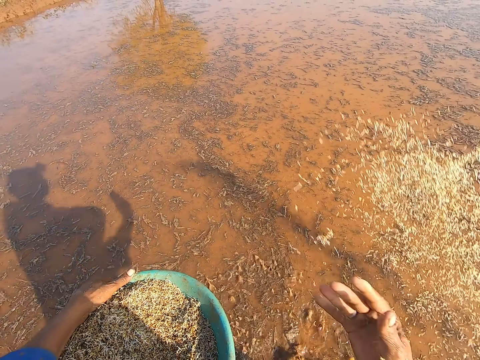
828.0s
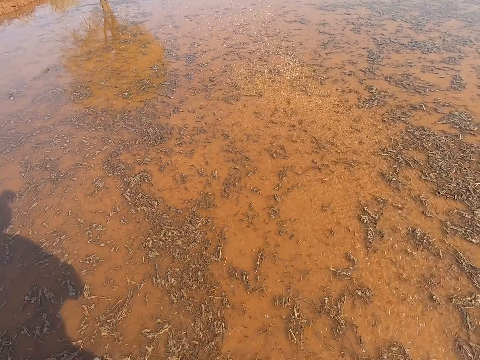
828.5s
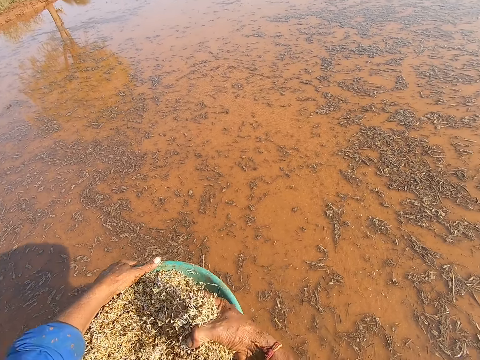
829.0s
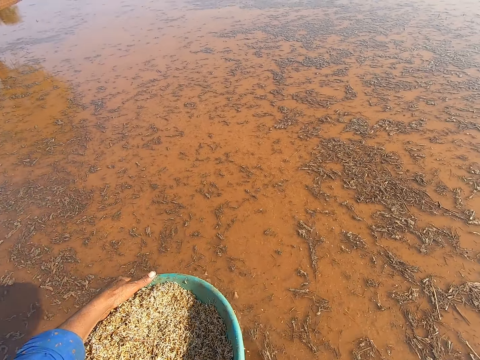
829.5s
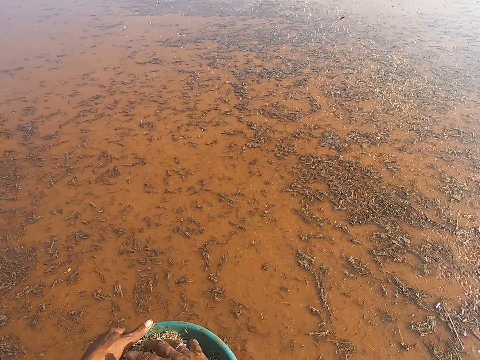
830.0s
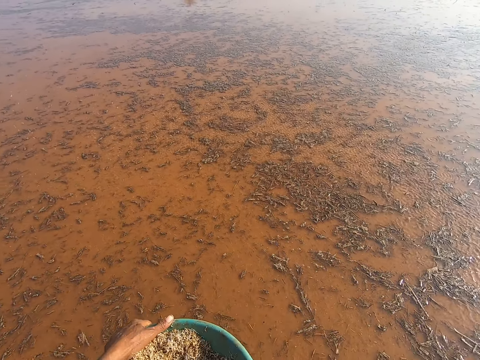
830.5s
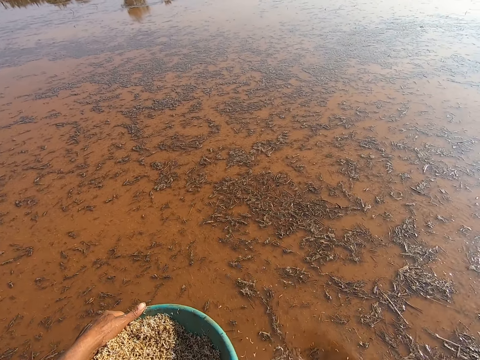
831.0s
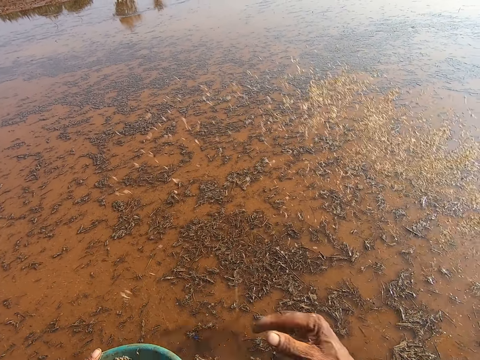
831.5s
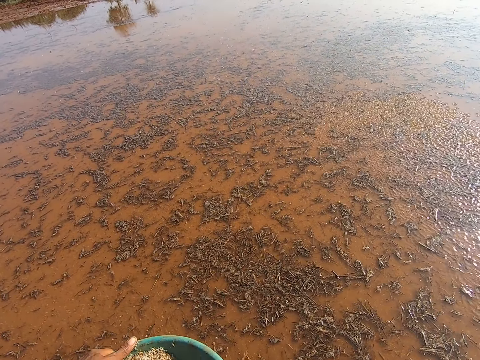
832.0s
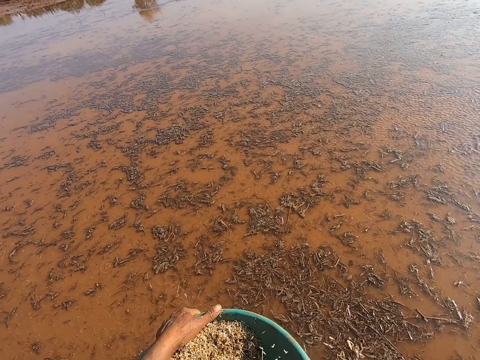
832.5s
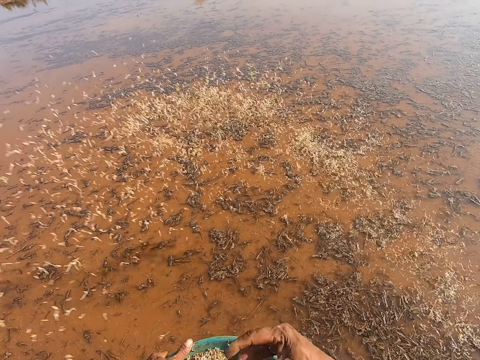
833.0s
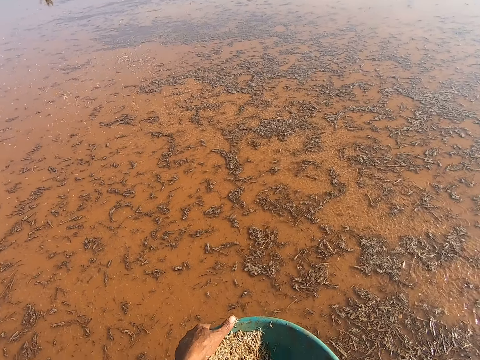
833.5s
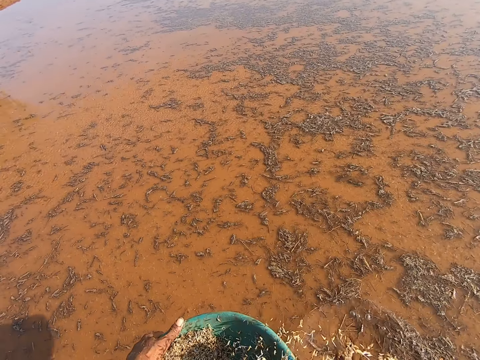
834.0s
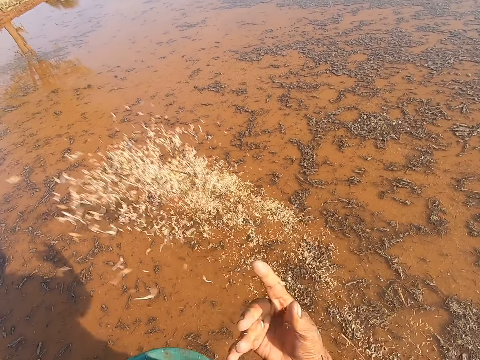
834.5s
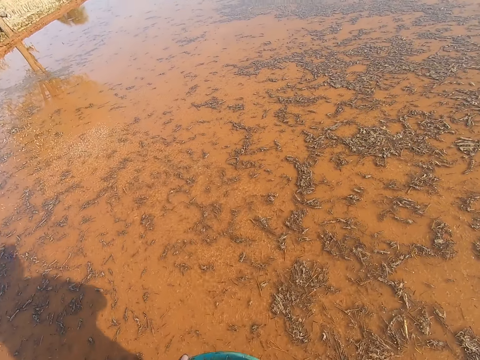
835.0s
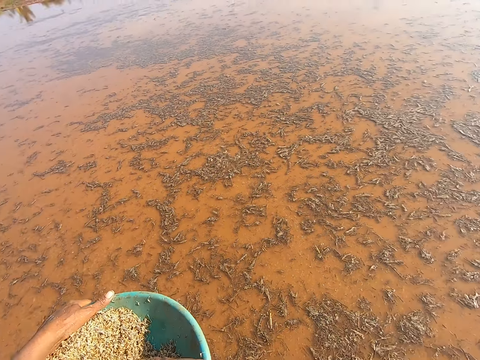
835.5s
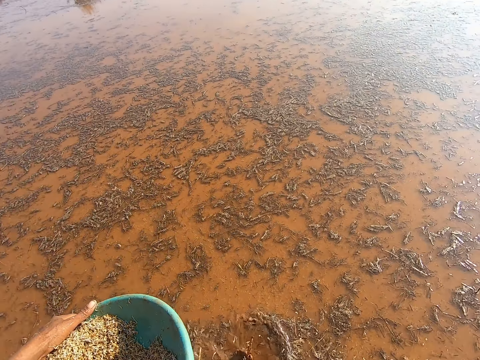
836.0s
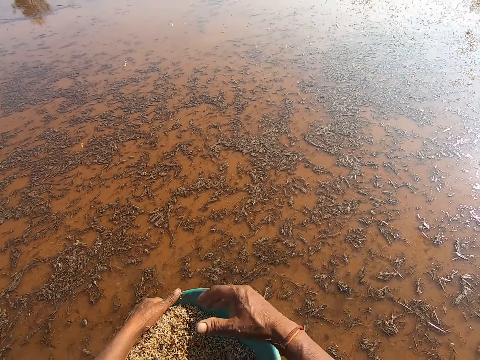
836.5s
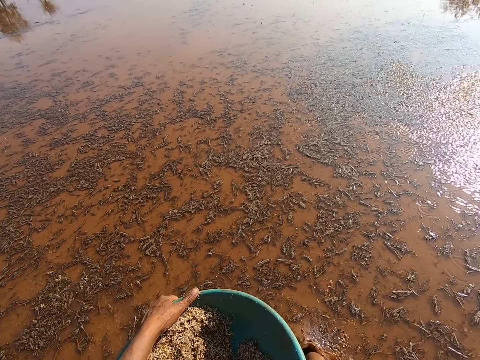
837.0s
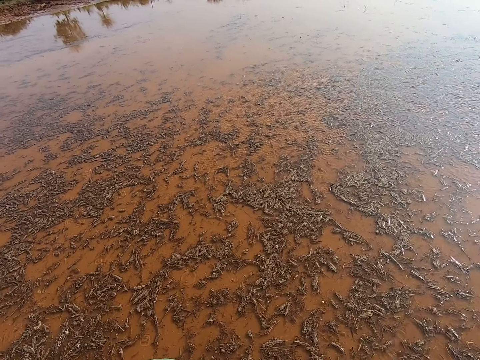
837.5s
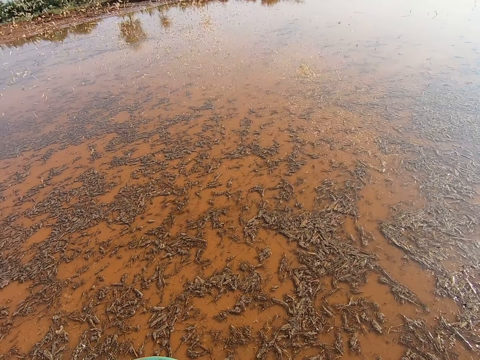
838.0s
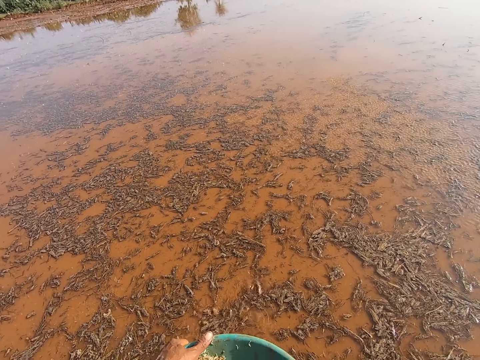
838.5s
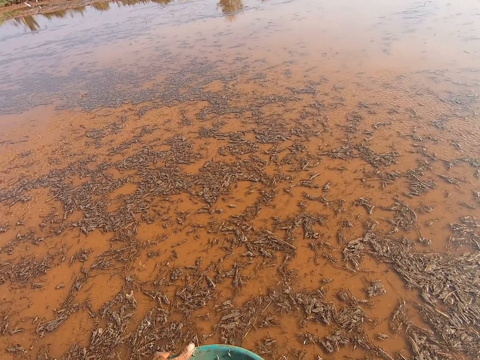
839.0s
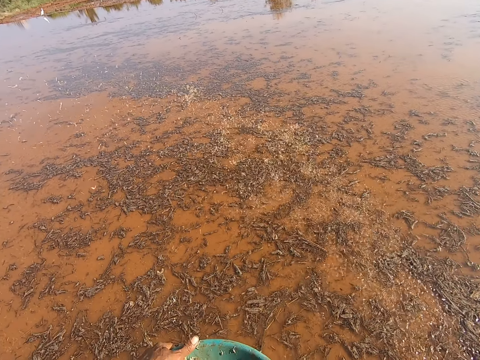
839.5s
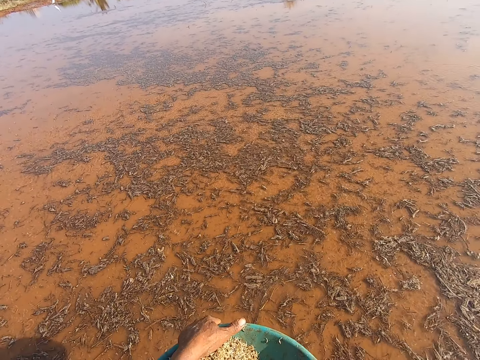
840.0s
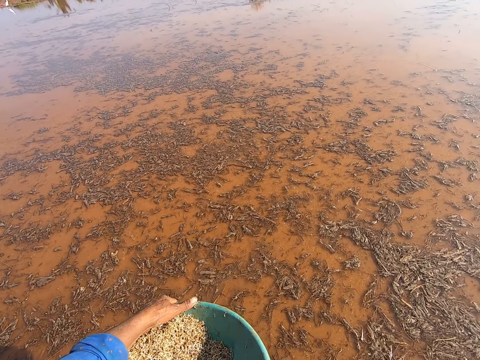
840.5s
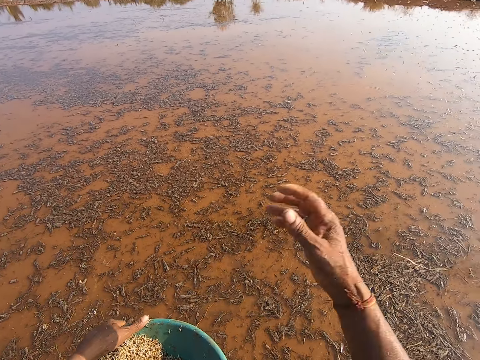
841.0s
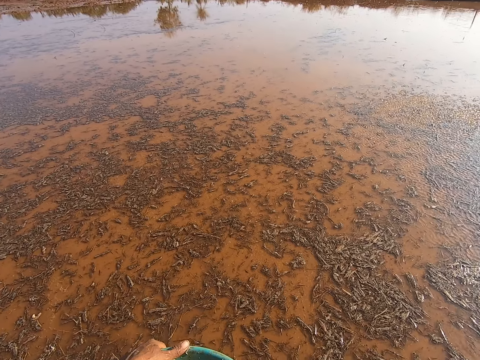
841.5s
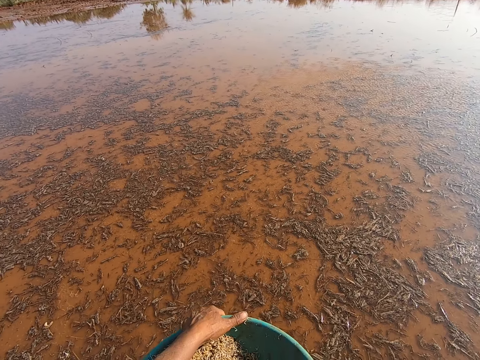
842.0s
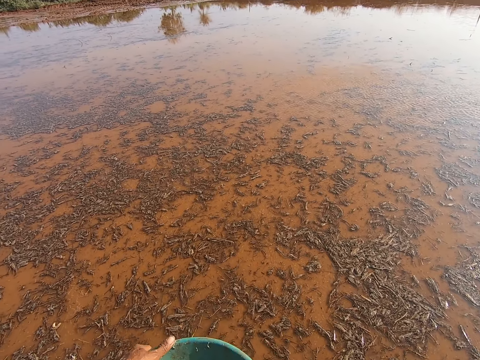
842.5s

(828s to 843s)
The camera wearer spreads the grass seeds in his right hand on the moist ground. He picks the grass seeds from the bowl in his left hand with his right hand. He spreads the grass seeds in his right hand on the moist ground. He picks the grass seeds from the bowl in his left hand with his right hand. He spreads the grass seeds in his right hand on the moist ground. He picks the grass seeds from the bowl in his left hand with his right hand. He spreads the grass seeds in his right hand on the moist ground. He picks the grass seeds from the bowl in his left hand with his right hand. He spreads the grass seeds in his right hand on the moist ground. He picks the grass seeds from the bowl in his left hand with his right hand. He spreads the grass seeds in his right hand on the moist ground. He picks the grass seeds from the bowl in his left hand with his right hand. He spreads the grass seeds in his right hand on the moist ground. He picks the grass seeds from the bowl in his left hand with his right hand. He spreads the grass seeds in his right hand on the moist ground. He picks the grass seeds from the bowl in his left hand with his right hand. He spreads the grass seeds in his right hand on the moist ground. He picks the grass seeds from the bowl in his left hand with his right hand. He spreads the grass seeds in his right hand on the moist ground. He picks the grass seeds from the bowl in his left hand with his right hand.

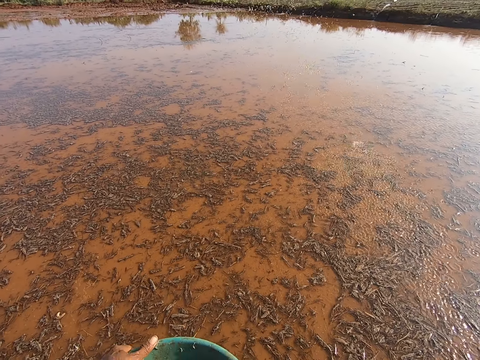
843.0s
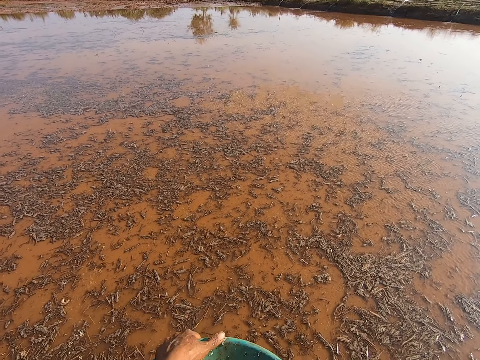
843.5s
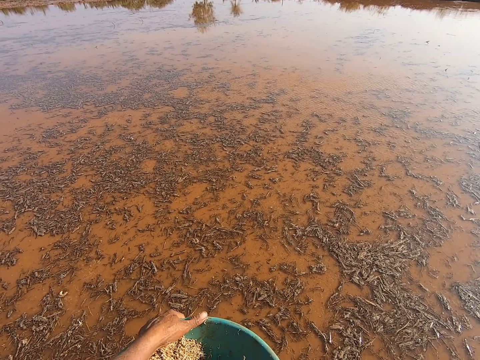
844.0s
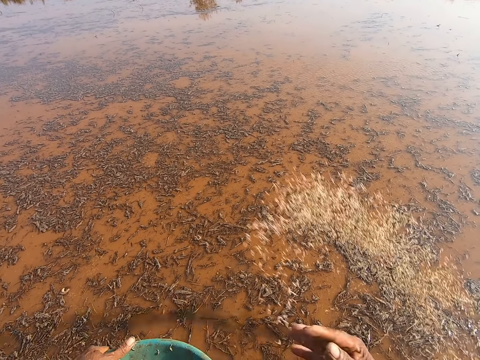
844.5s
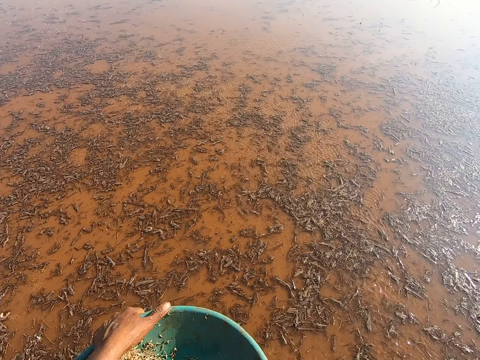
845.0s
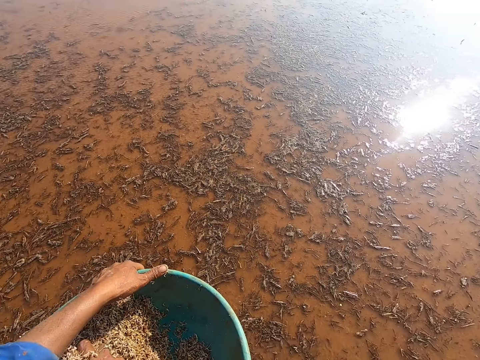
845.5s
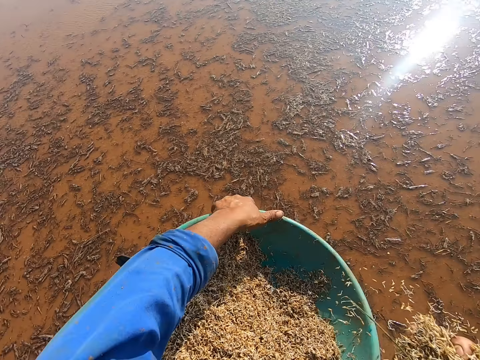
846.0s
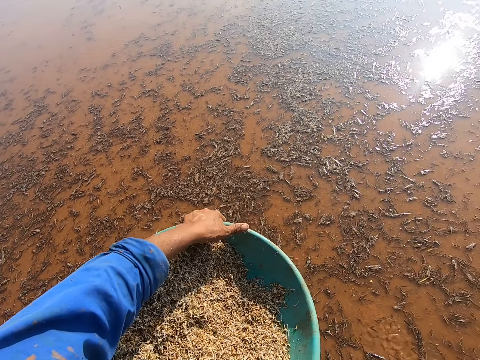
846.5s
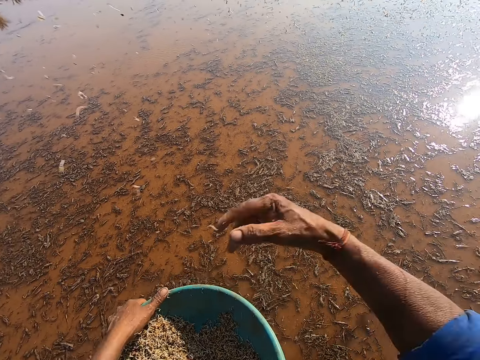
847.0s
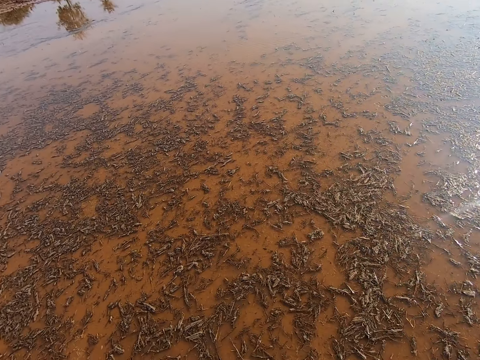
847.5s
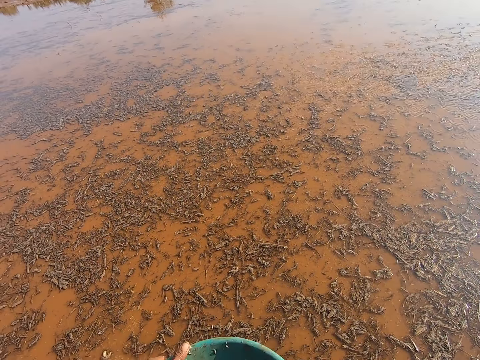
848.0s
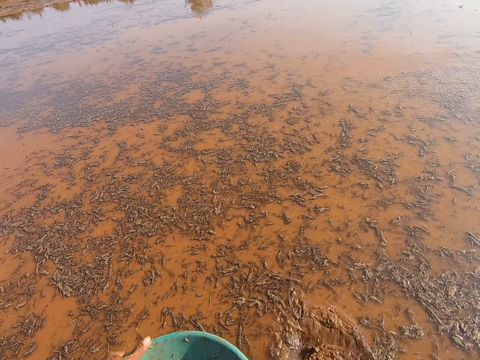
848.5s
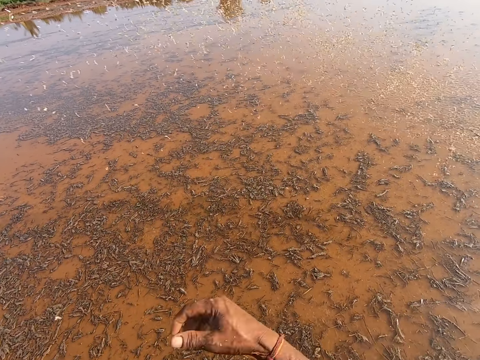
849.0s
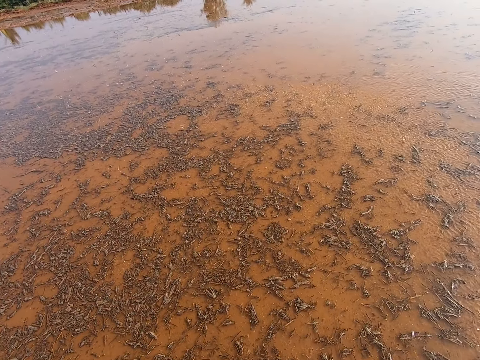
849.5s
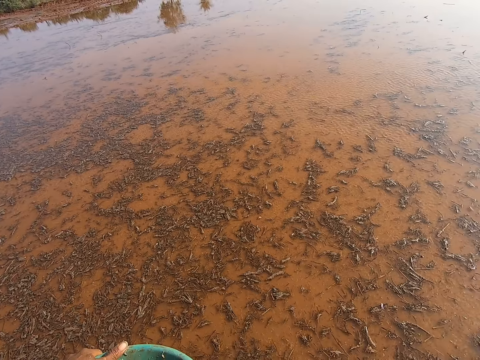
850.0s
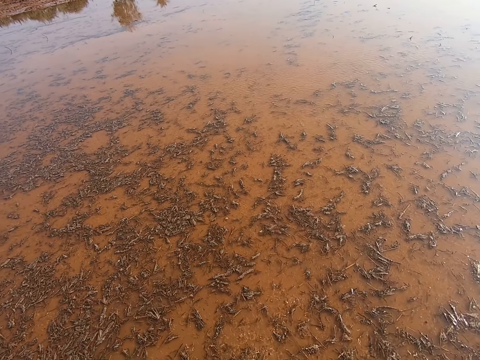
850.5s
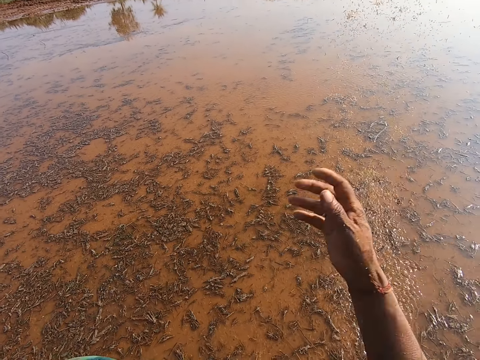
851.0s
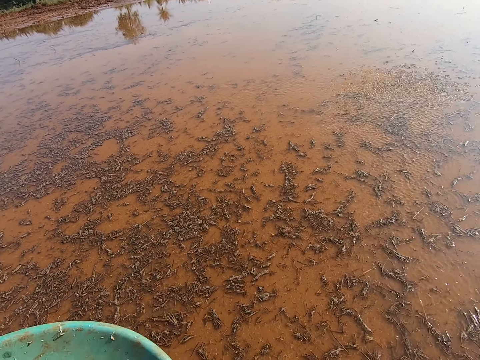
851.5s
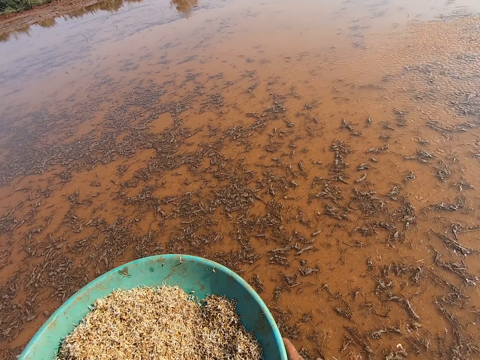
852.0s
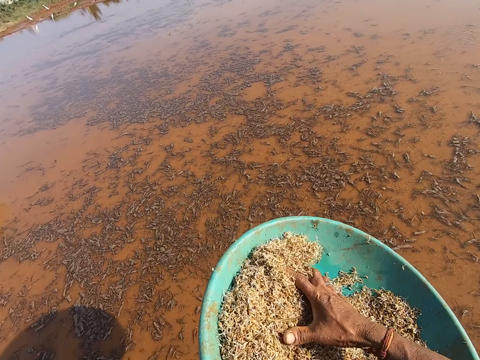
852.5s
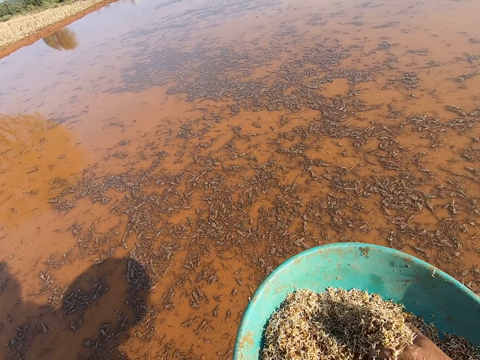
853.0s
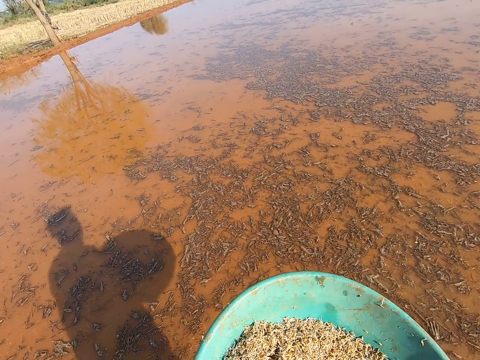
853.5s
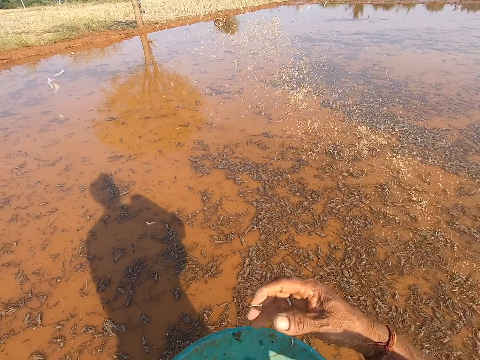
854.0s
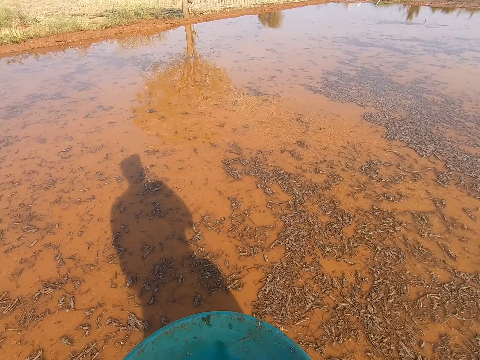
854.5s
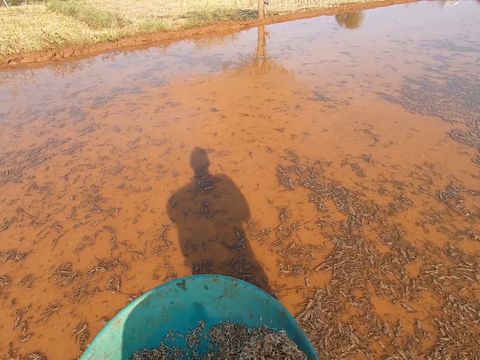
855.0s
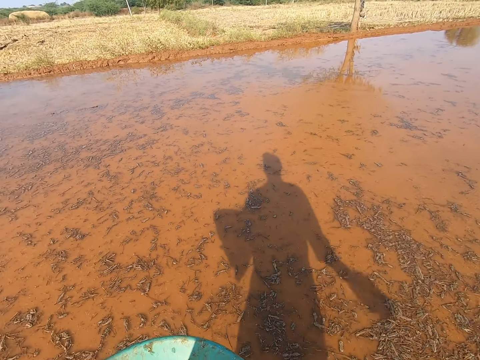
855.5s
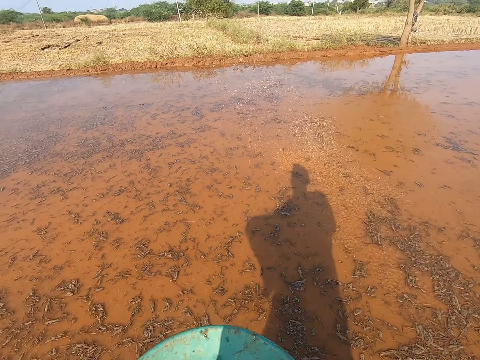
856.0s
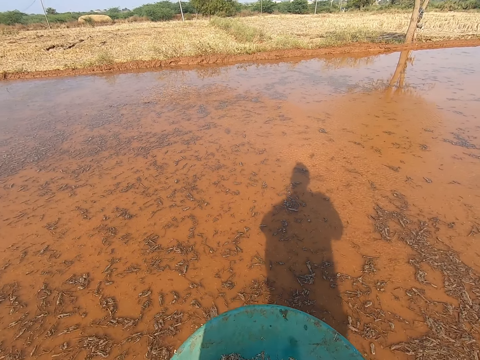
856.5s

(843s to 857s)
The camera wearer spreads the grass seeds in his right hand on the moist ground. He picks the grass seeds from the bowl in his left hand with his right hand. He spreads the grass seeds in his right hand on the moist ground. He picks the grass seeds from the bowl in his left hand with his right hand. He spreads the grass seeds in his right hand on the moist ground. He picks the grass seeds from the bowl in his left hand with his right hand. He spreads the grass seeds in his right hand on the moist ground. He picks the grass seeds from the bowl in his left hand with his right hand. He converses with a man. He spreads the grass seeds in his right hand on the moist ground. He picks the grass seeds from the bowl in his left hand with his right hand. He spreads the grass seeds in his right hand on the moist ground. He picks the grass seeds from the bowl in his left hand with his right hand. He spreads the grass seeds in his right hand on the moist ground.
